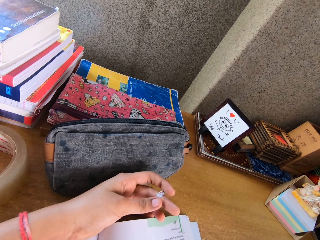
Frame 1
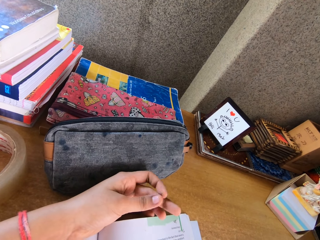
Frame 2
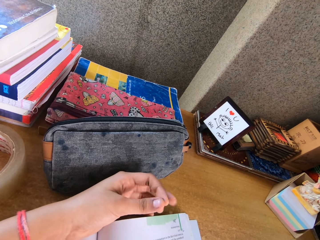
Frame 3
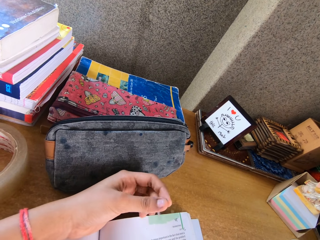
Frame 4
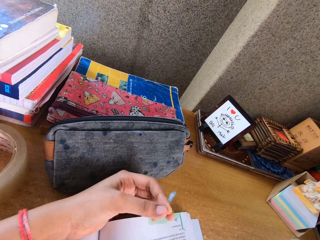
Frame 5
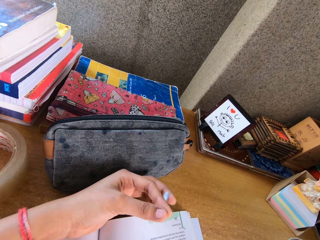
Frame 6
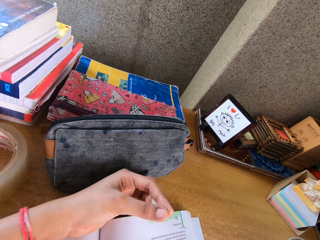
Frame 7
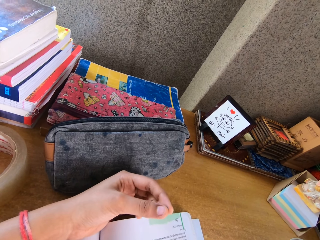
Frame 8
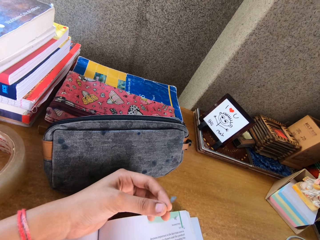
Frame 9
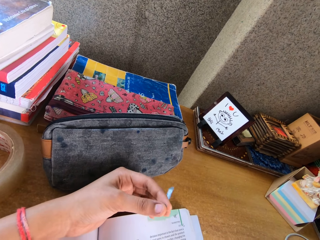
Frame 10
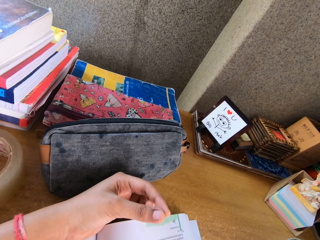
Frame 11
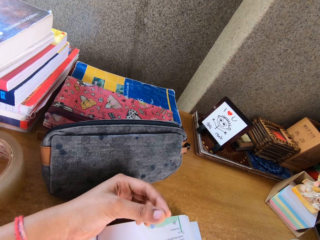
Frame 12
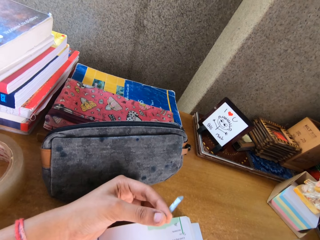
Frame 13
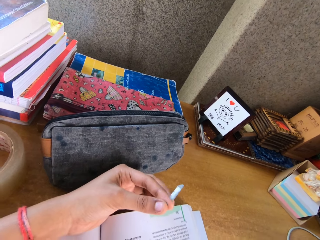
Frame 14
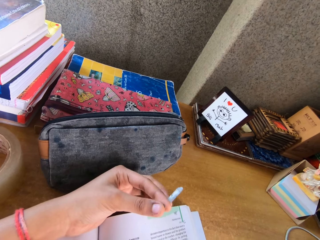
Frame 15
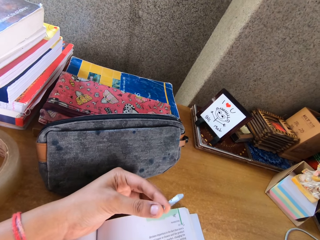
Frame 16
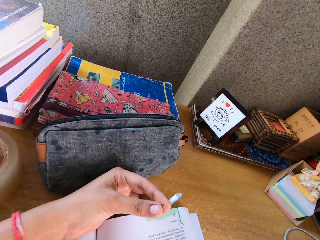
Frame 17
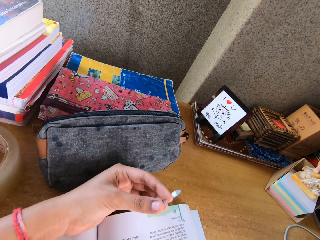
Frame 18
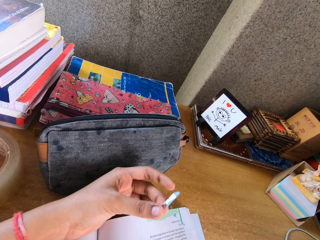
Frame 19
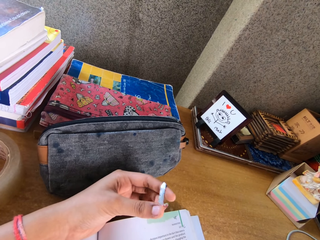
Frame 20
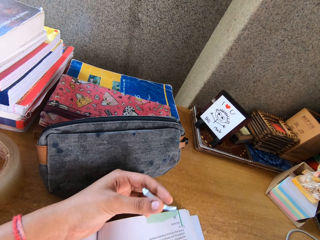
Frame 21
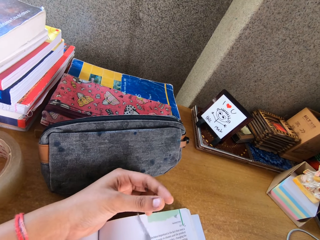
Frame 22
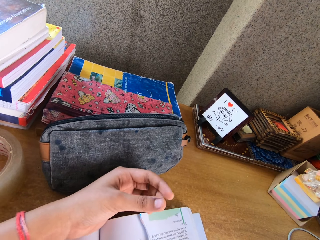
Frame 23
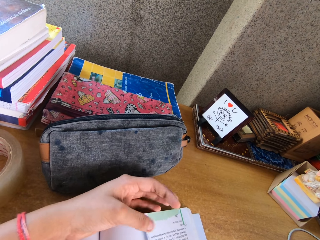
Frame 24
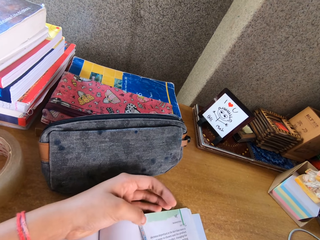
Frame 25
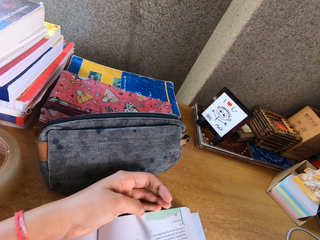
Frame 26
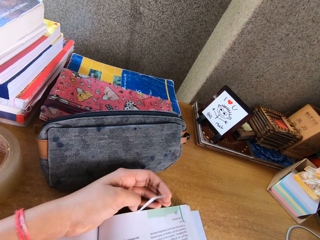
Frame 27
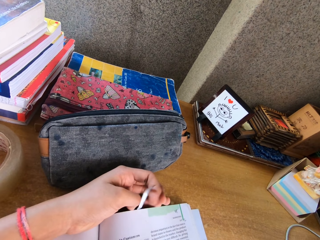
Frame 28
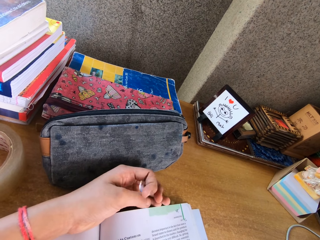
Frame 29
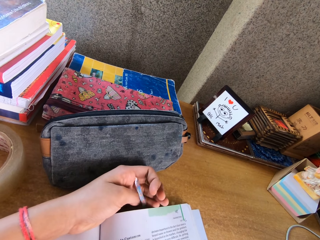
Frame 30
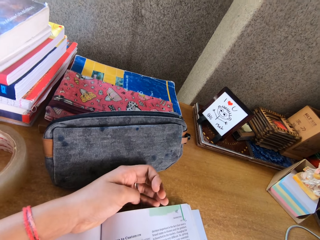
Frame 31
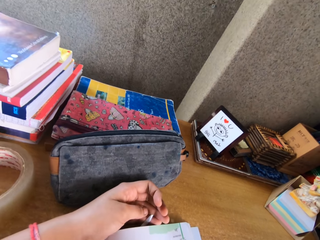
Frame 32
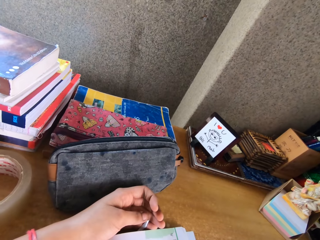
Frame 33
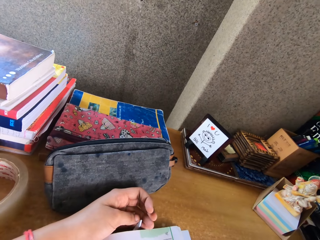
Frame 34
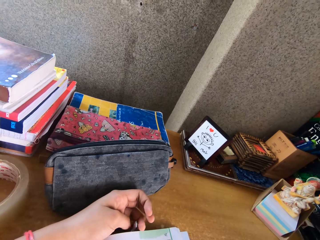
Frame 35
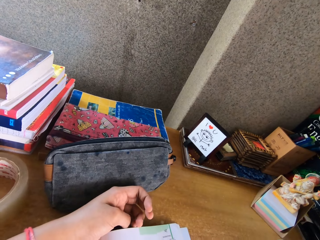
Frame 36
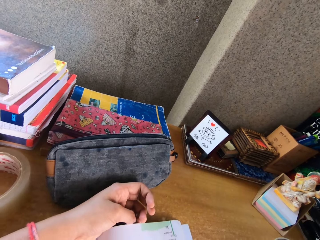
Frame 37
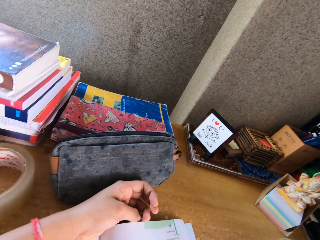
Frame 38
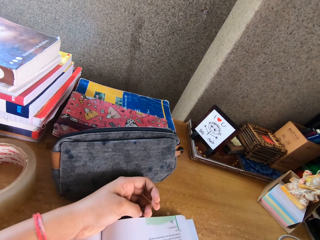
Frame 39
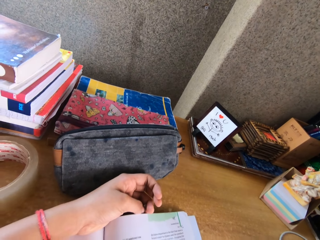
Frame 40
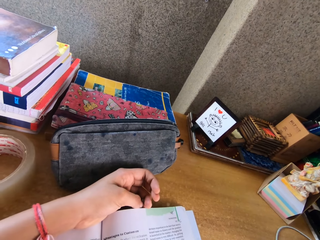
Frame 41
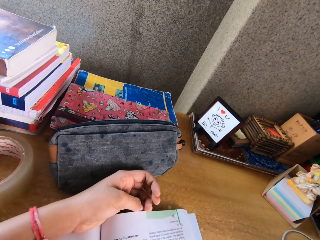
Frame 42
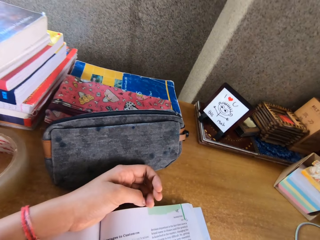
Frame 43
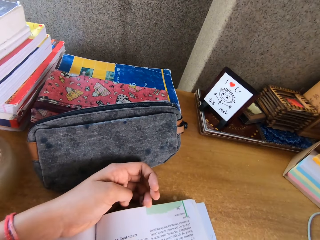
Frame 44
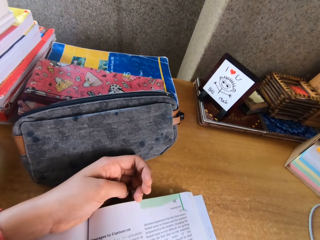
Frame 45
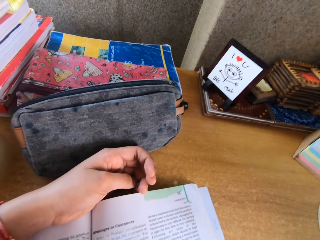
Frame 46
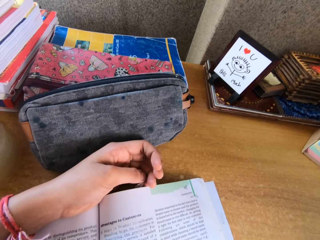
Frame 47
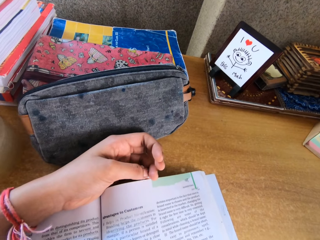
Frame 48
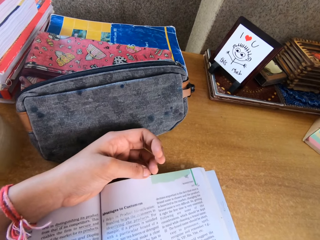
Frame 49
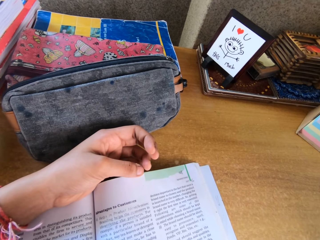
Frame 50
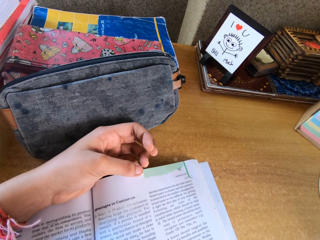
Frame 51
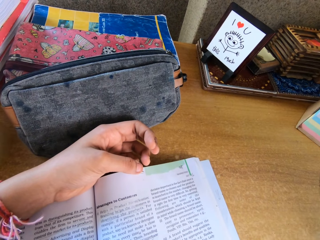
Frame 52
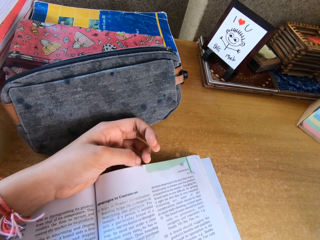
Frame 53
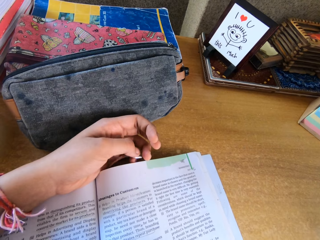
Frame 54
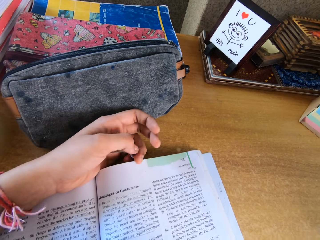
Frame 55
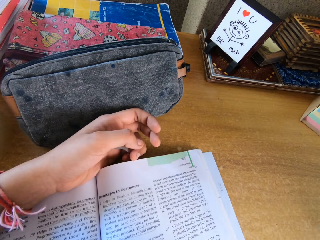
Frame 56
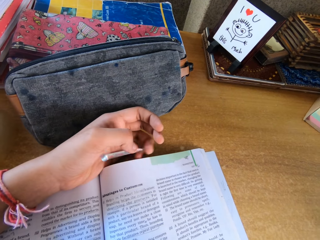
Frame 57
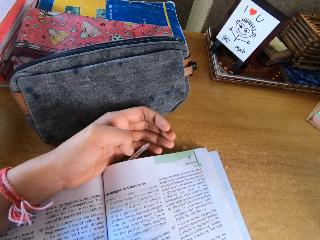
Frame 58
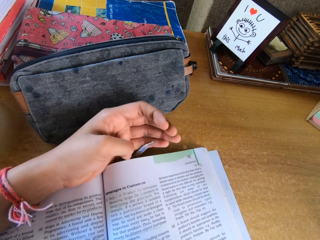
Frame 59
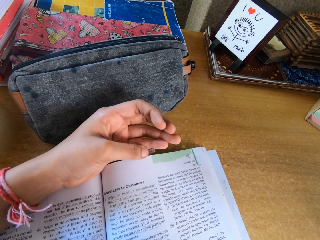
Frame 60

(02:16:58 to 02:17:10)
The camera wearer holds something.

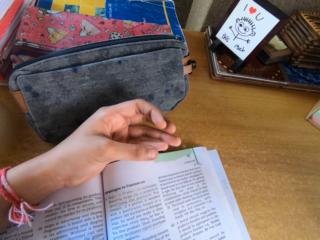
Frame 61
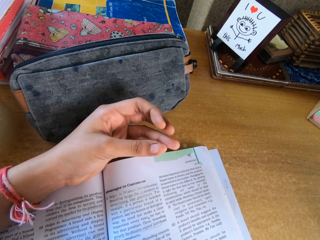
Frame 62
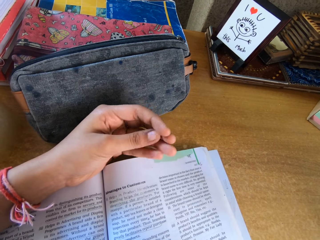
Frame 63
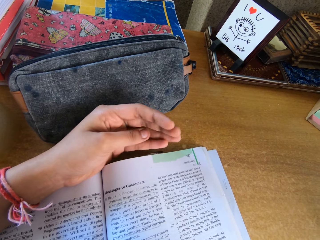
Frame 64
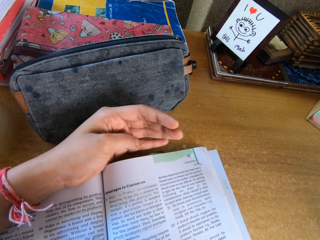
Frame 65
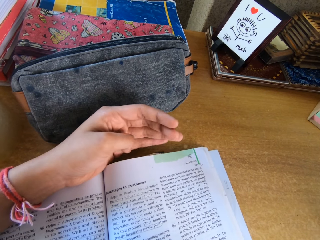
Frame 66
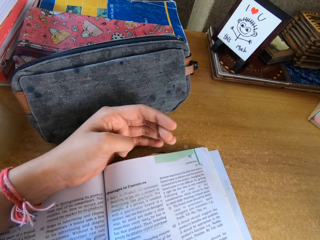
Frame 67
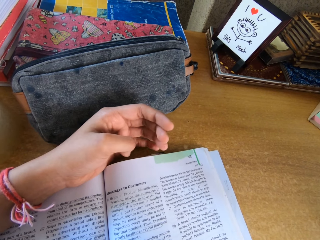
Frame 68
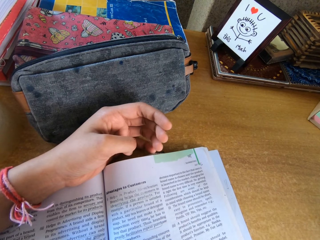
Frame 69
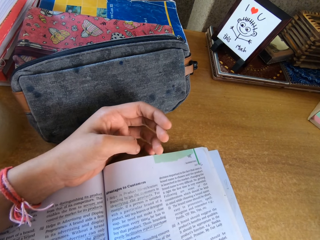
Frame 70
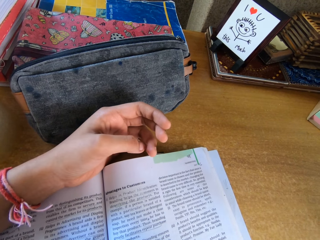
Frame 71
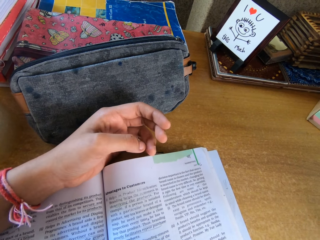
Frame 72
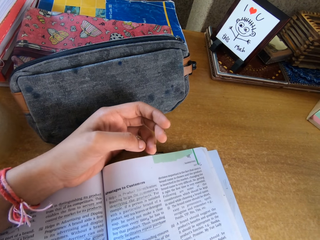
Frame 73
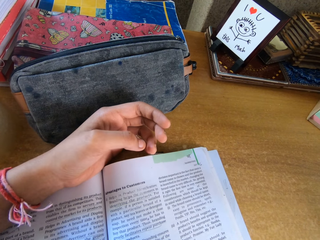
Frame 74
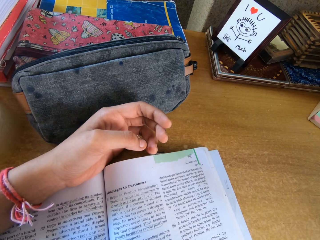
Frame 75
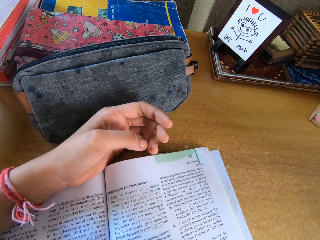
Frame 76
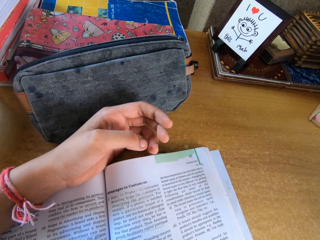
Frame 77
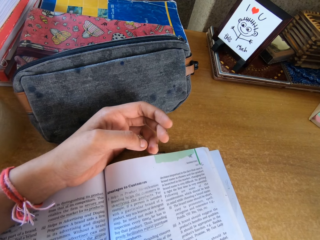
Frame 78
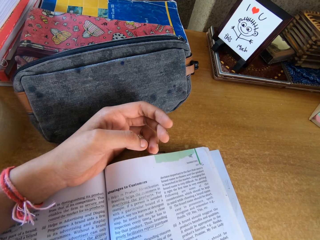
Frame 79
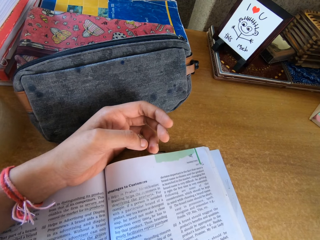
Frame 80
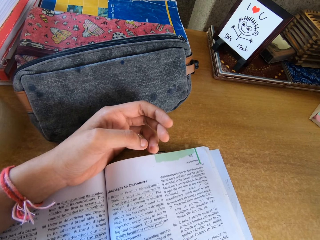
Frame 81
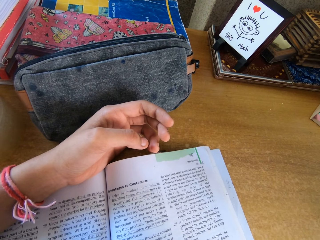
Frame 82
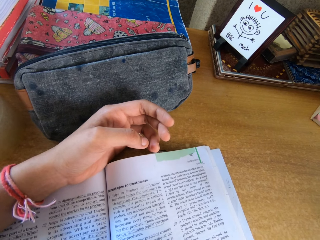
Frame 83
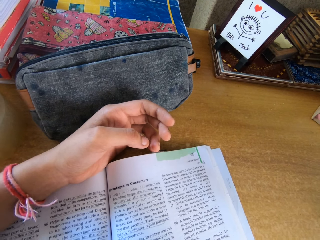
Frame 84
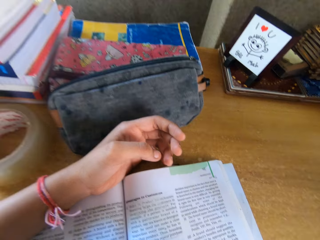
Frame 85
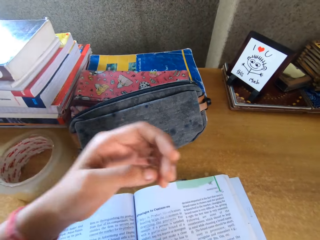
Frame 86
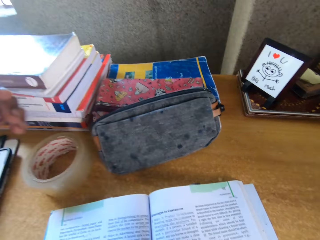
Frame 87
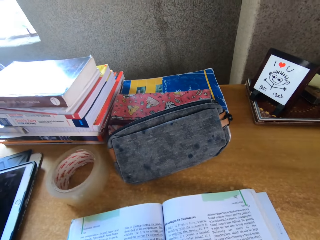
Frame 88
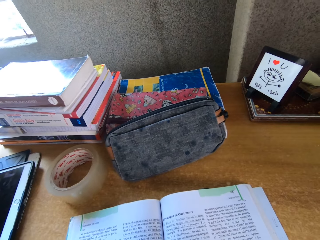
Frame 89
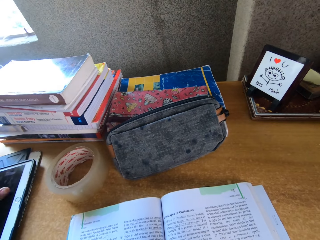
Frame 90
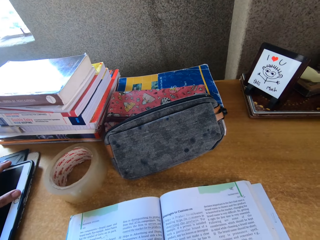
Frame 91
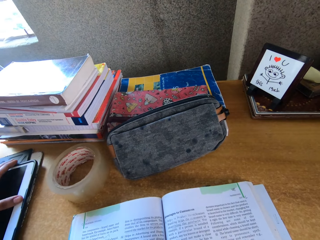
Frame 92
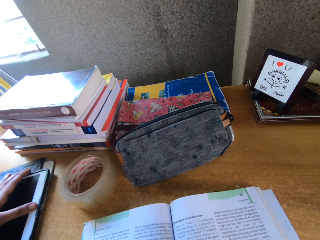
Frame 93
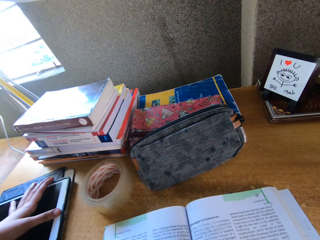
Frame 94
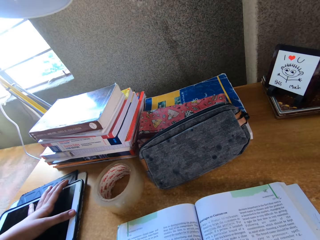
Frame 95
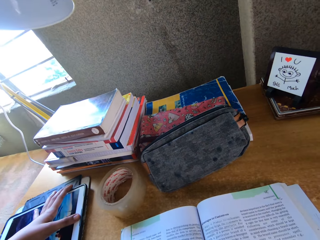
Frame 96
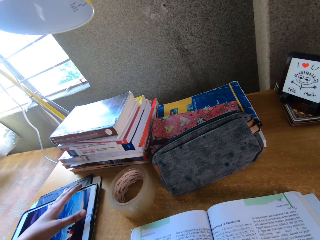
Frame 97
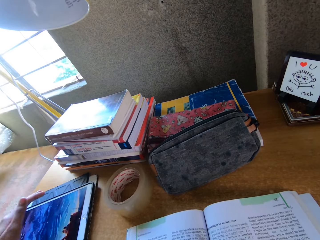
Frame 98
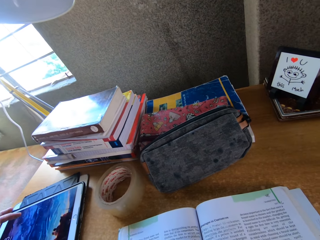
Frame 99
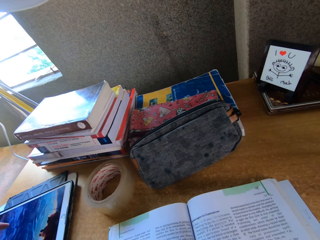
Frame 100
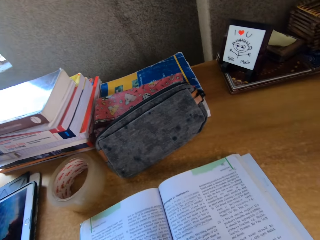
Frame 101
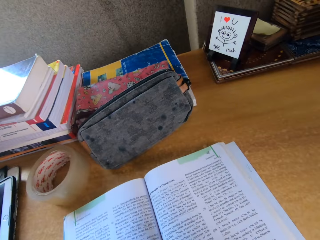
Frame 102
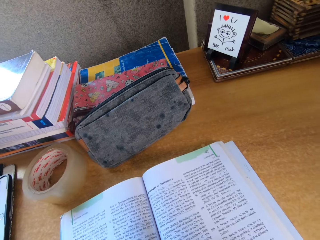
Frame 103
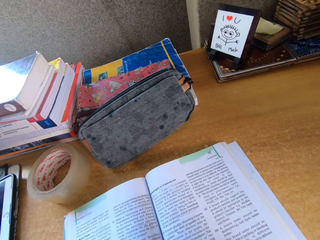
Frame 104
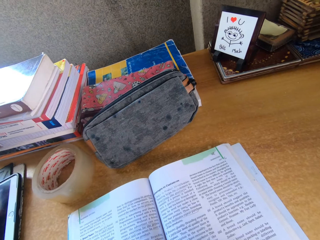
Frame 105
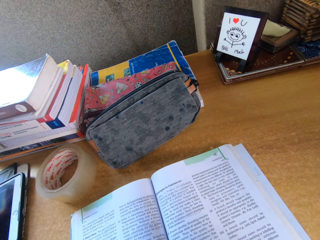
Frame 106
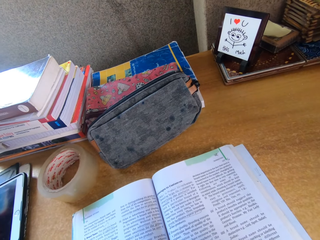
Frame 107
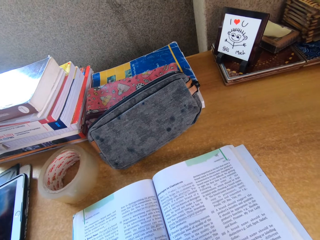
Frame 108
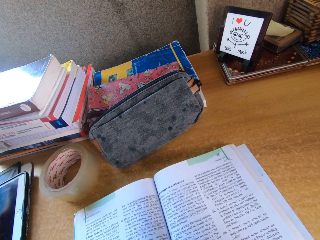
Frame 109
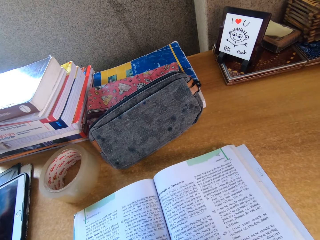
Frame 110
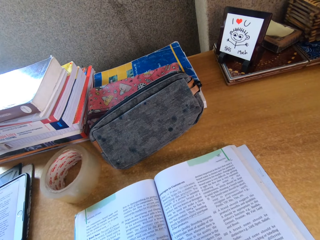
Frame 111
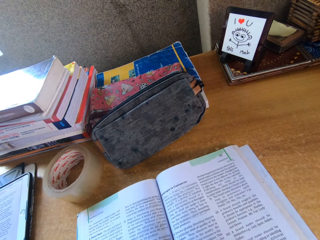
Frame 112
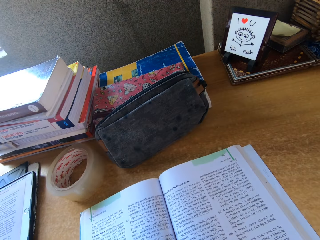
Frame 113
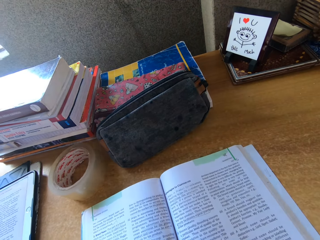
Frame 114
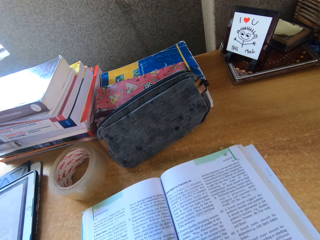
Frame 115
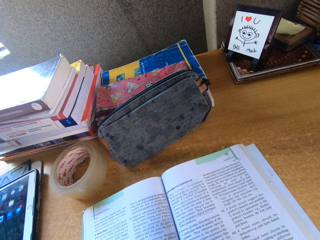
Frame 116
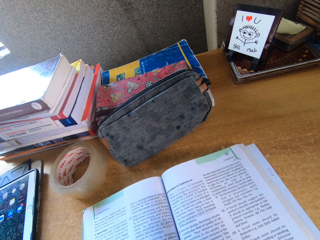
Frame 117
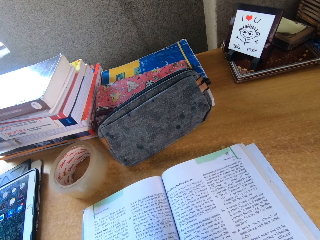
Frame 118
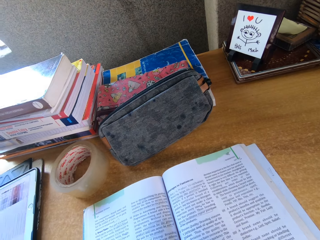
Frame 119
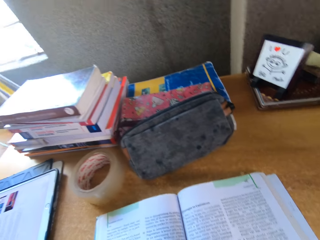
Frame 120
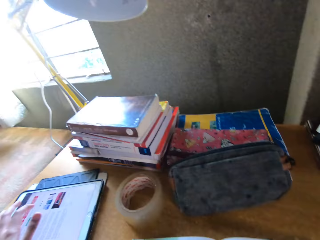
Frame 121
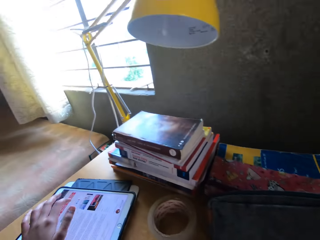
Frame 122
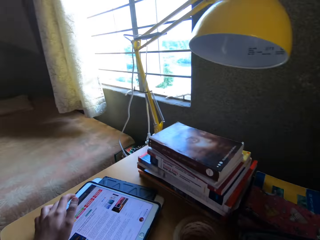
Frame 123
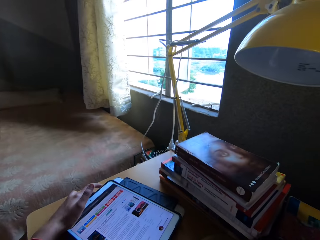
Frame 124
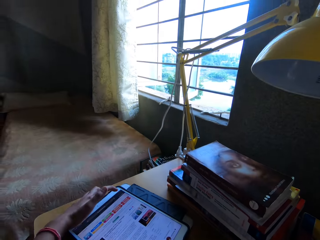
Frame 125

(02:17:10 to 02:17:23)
The camera wearer looks around. They press her tablet phone. They operate the tablet. They scroll through her phone.
